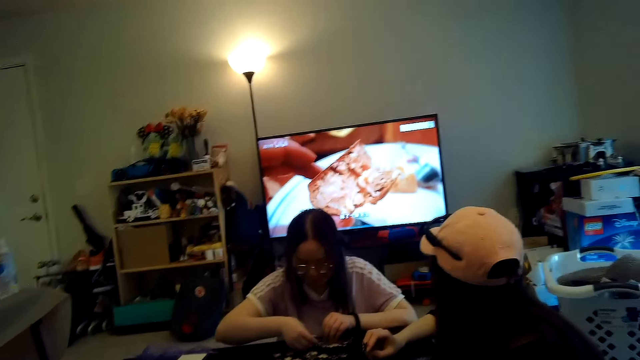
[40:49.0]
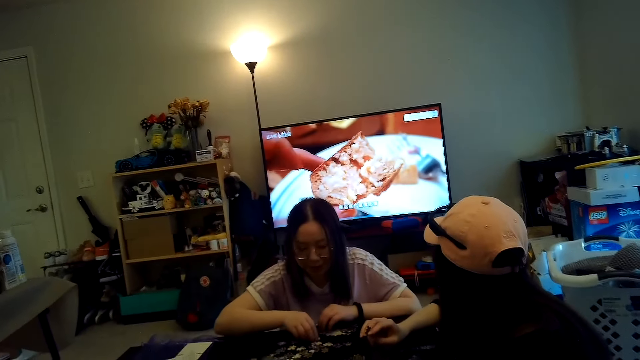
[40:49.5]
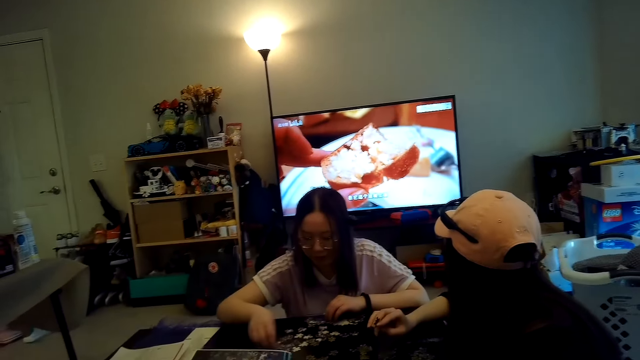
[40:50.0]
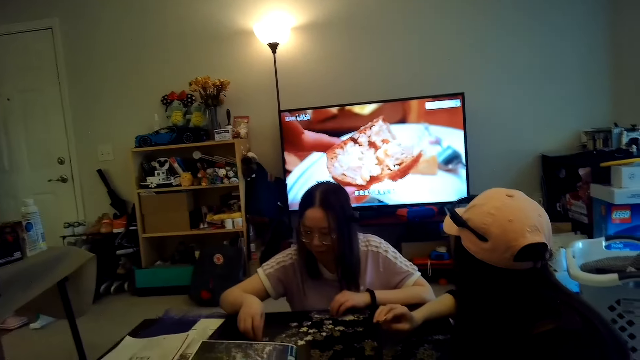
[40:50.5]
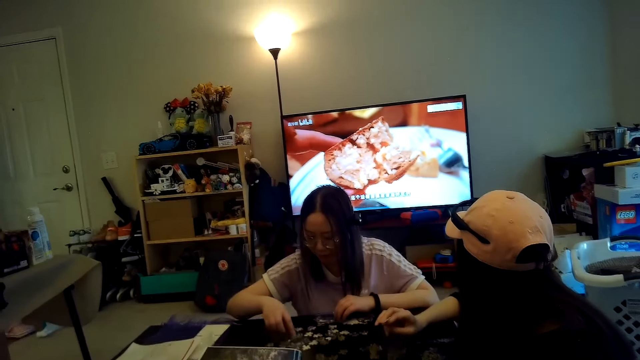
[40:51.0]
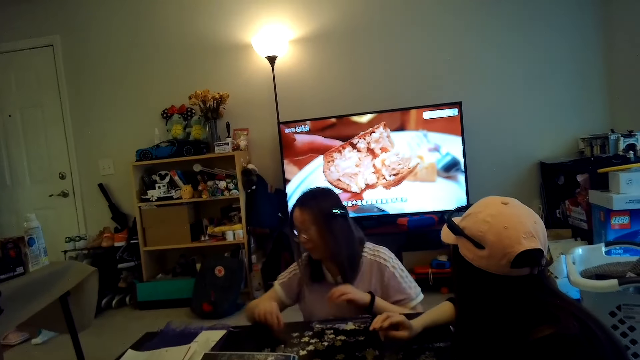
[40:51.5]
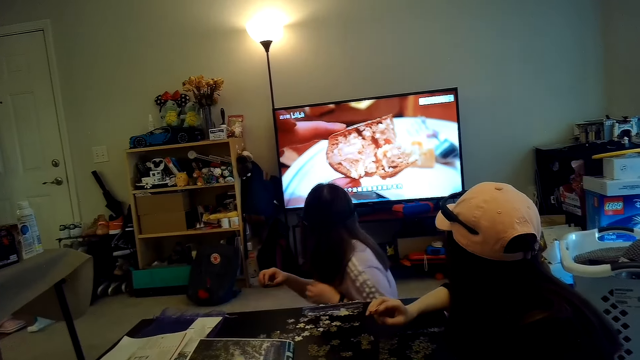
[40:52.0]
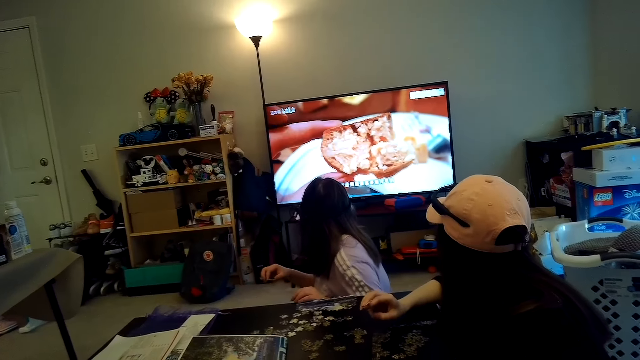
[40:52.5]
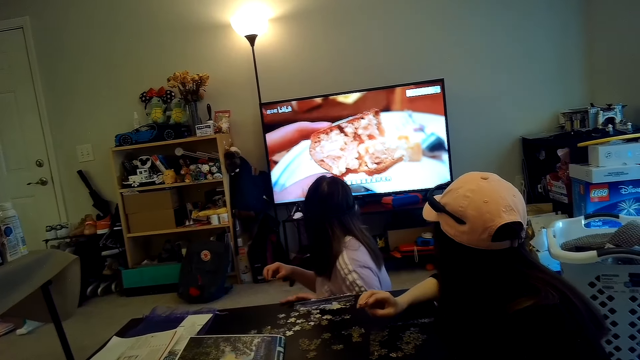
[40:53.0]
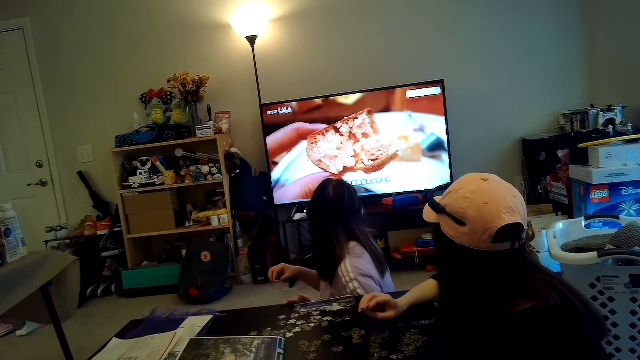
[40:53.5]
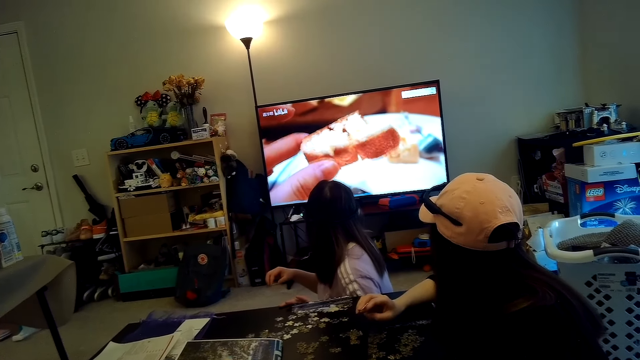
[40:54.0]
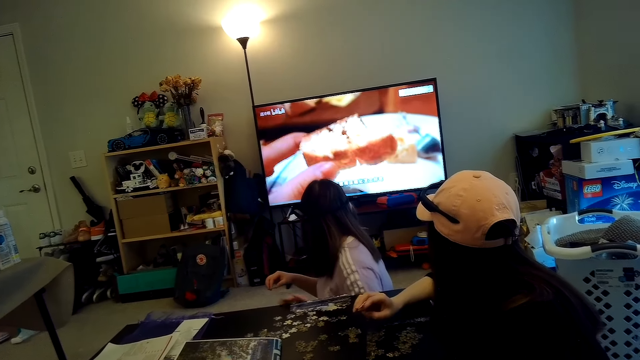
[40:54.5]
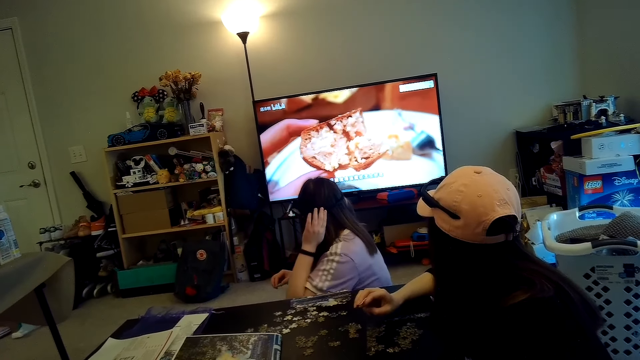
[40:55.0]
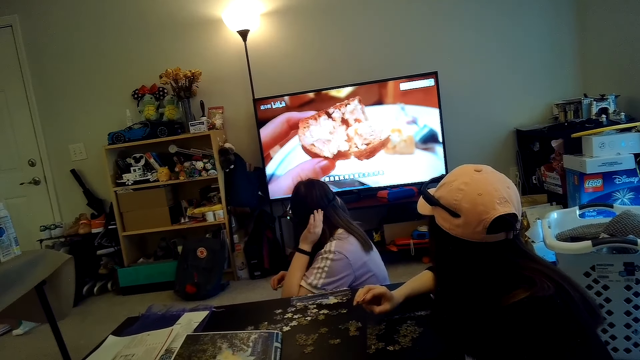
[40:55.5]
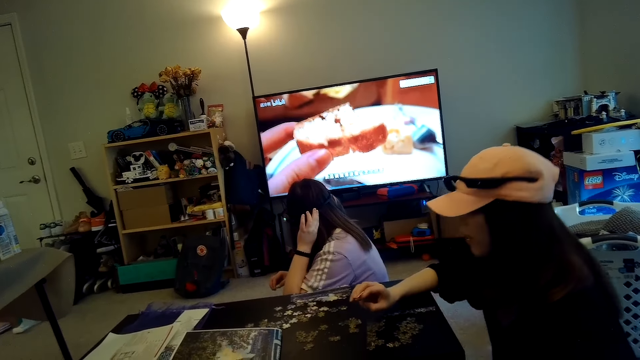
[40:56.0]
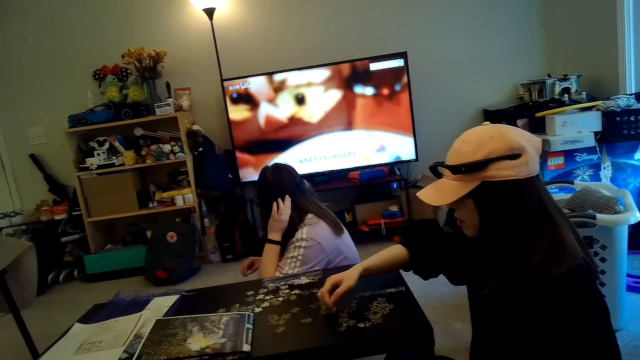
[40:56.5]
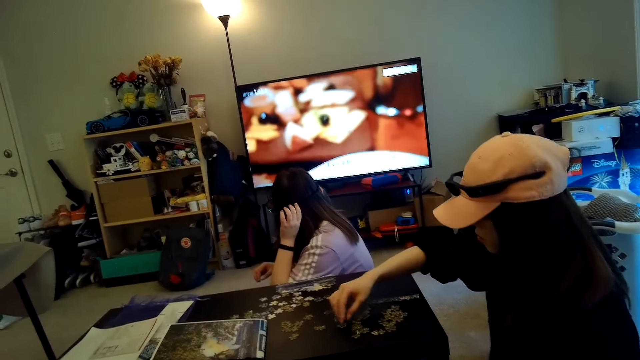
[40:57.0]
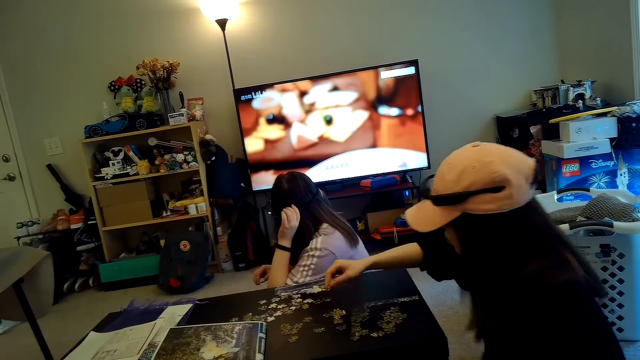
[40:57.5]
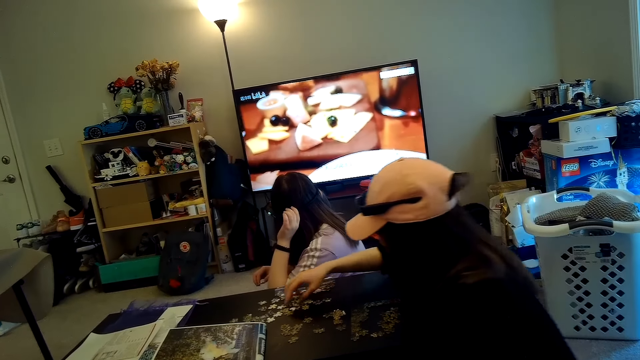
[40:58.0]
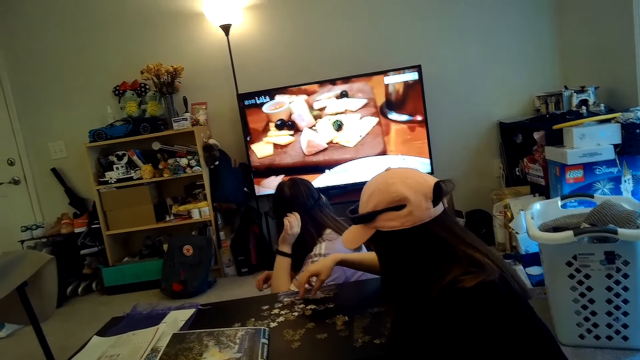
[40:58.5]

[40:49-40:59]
A woman watches TV. The camera wearer looks at the TV with the woman. Another woman arranges the jigsaw puzzle.

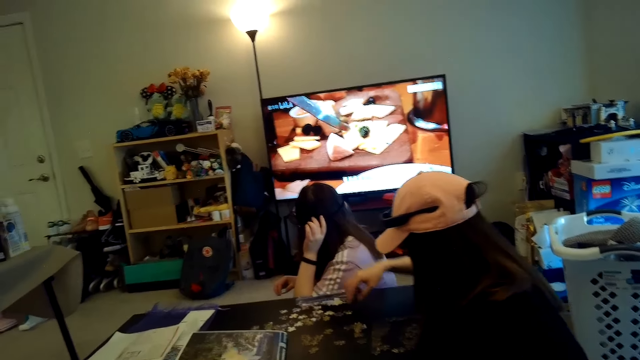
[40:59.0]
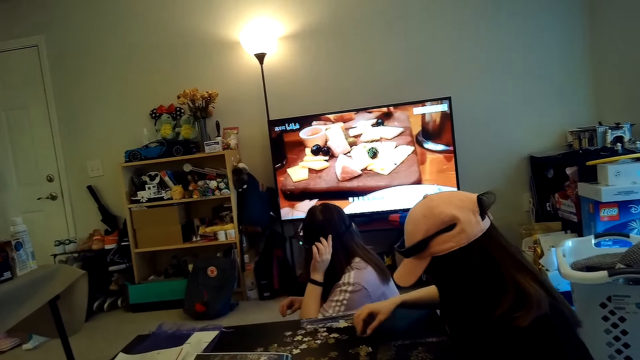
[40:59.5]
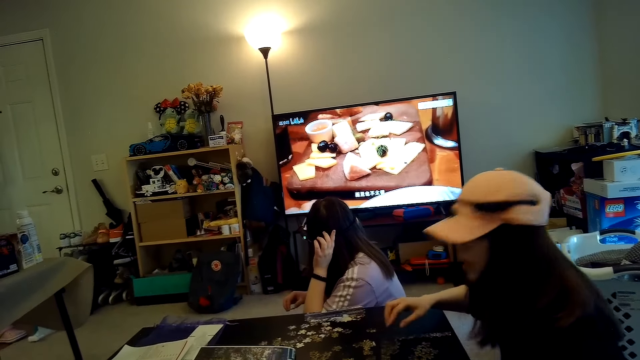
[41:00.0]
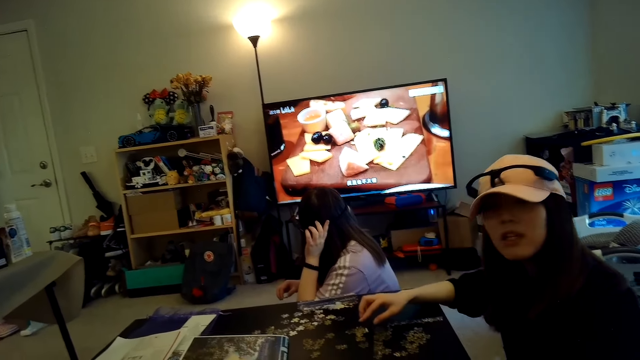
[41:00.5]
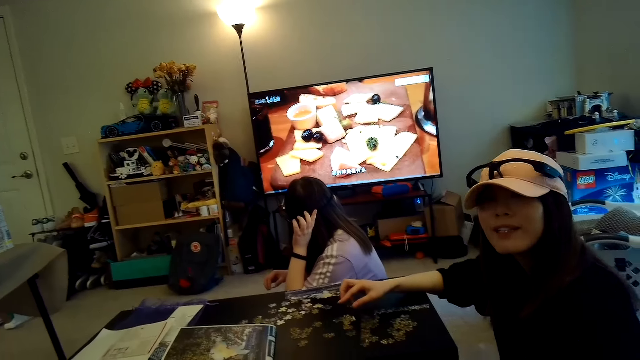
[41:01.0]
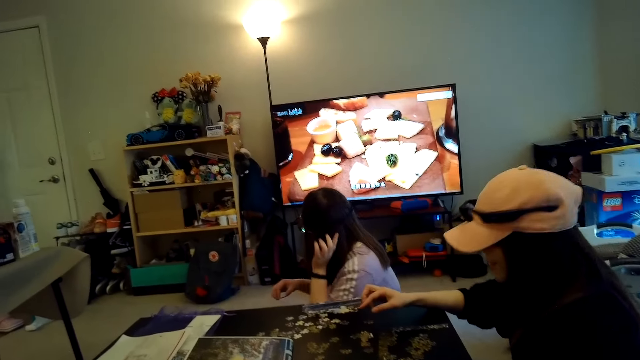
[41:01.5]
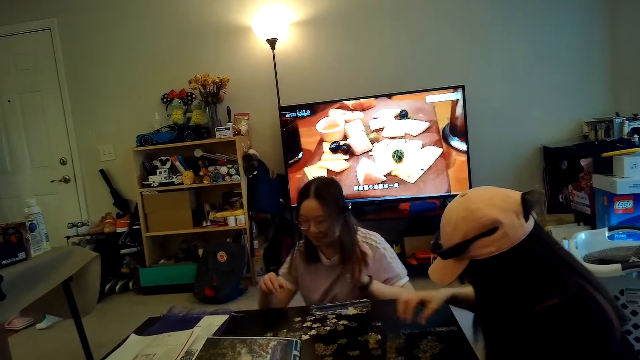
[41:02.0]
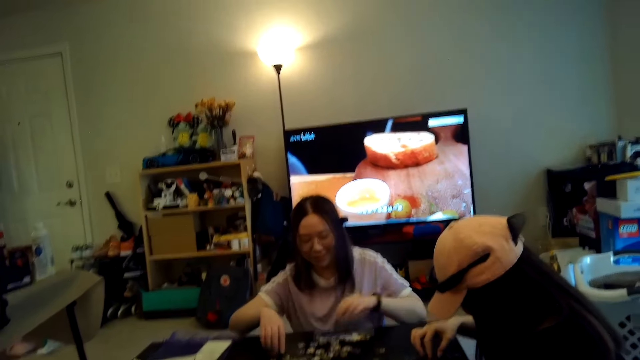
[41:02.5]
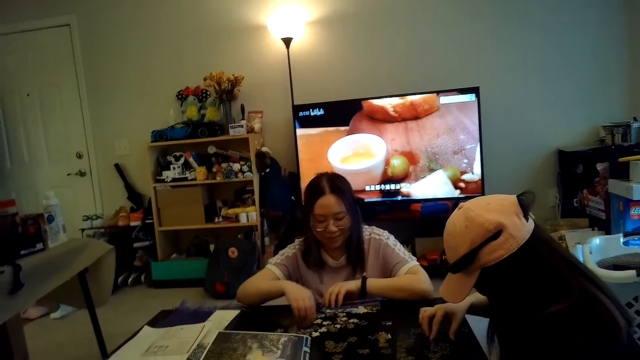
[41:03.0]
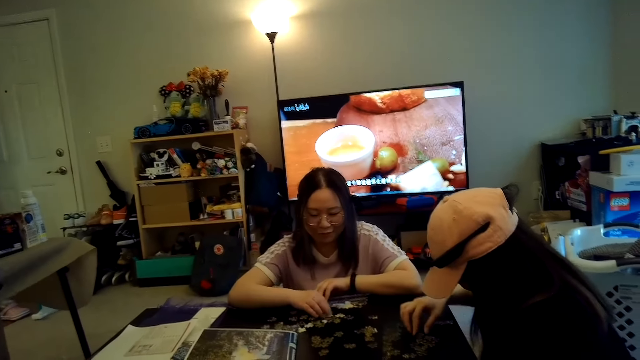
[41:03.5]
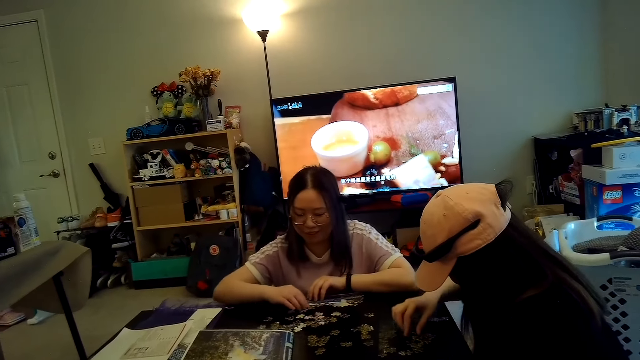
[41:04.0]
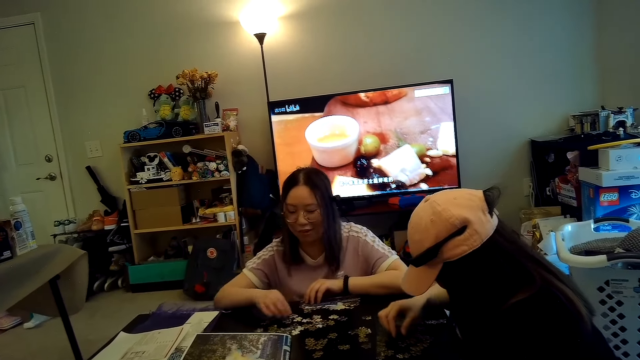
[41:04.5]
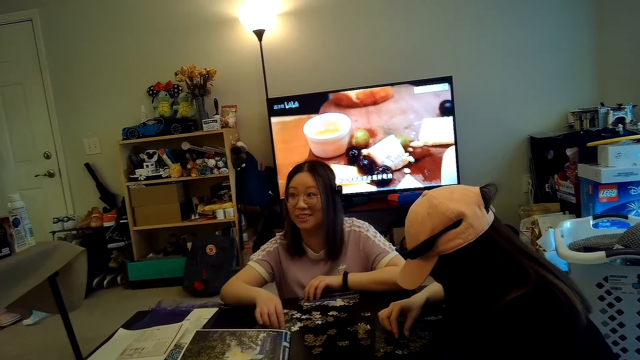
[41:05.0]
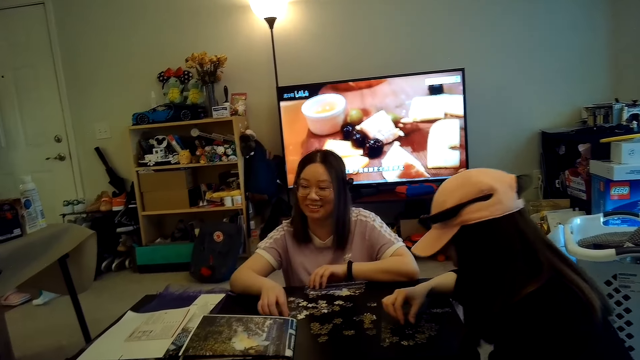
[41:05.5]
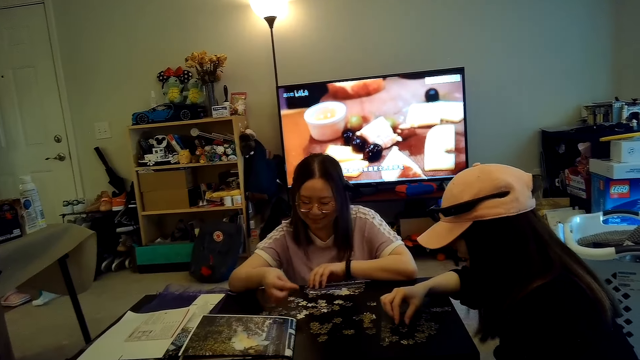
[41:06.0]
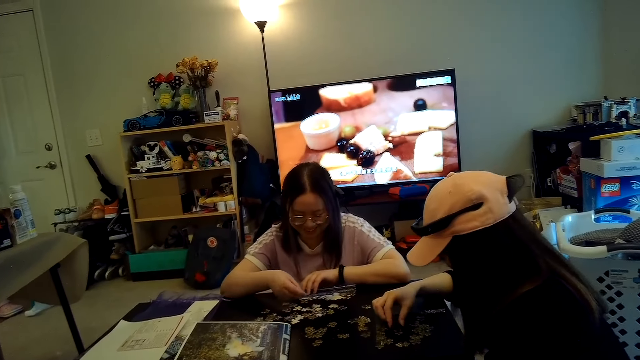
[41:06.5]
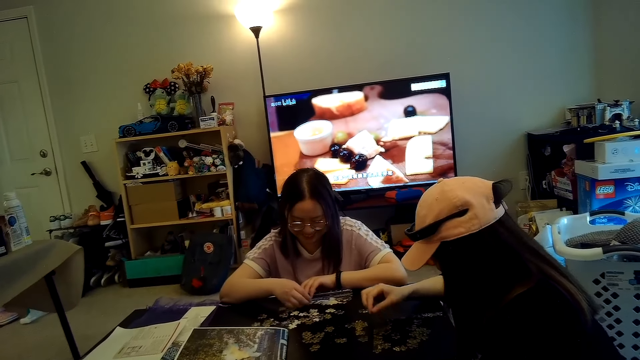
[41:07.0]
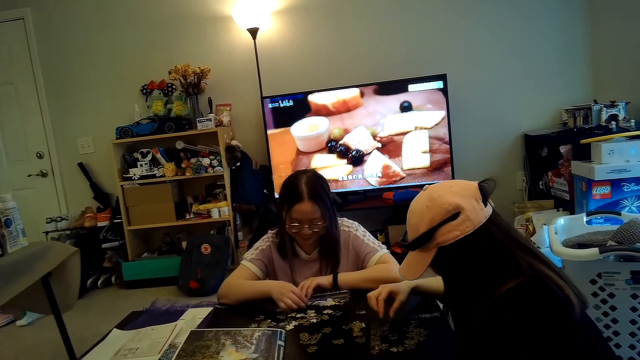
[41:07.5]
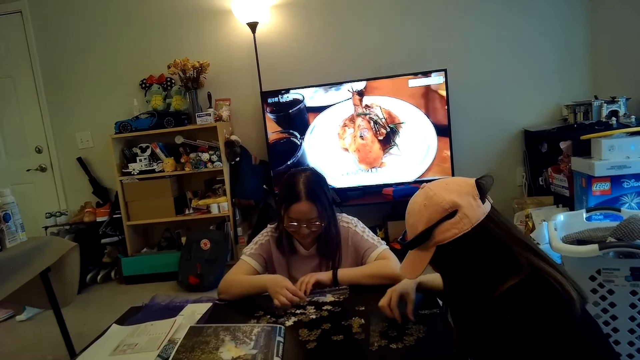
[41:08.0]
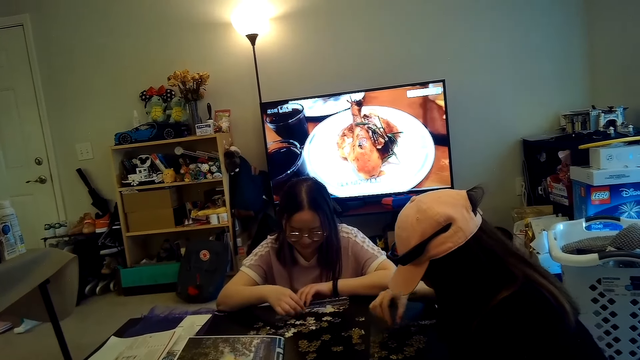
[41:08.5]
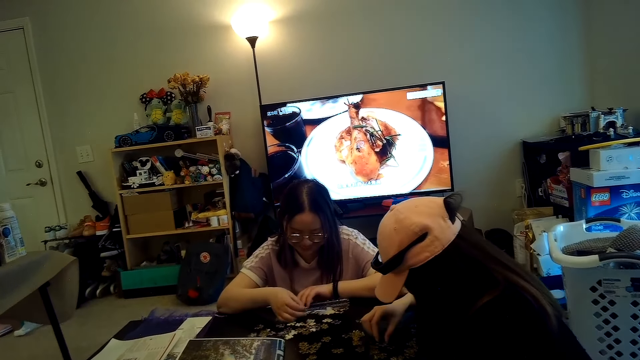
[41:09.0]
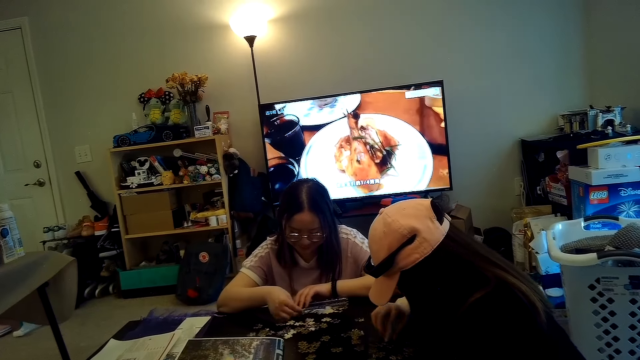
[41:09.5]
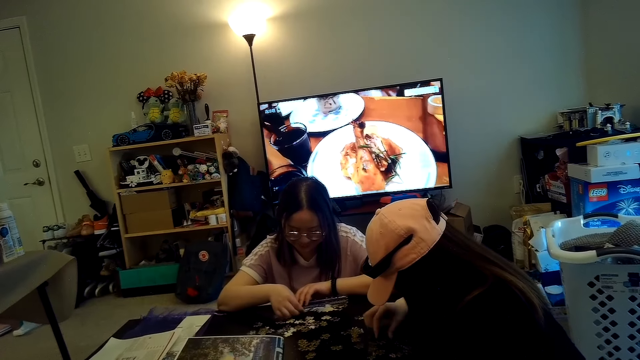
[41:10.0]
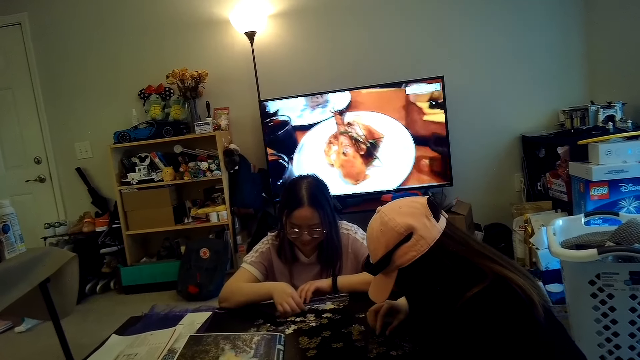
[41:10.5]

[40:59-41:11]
A woman talks to the camera wearer. Another woman arranges the jigsaw puzzle. The first woman arranges the jigsaw puzzle.
